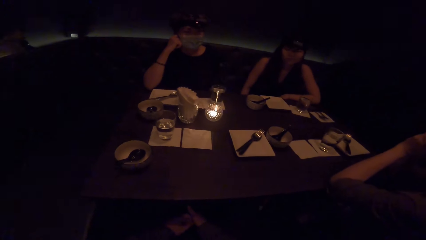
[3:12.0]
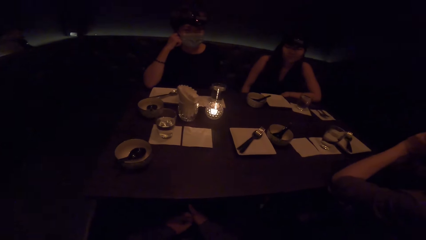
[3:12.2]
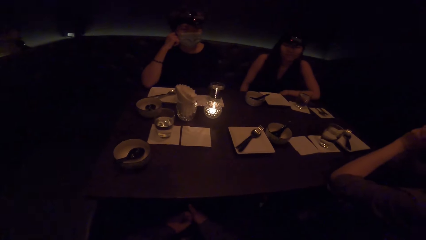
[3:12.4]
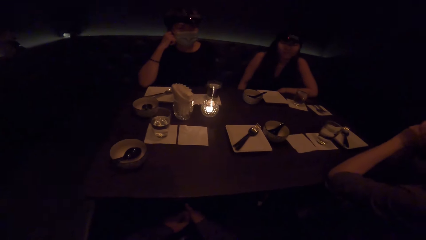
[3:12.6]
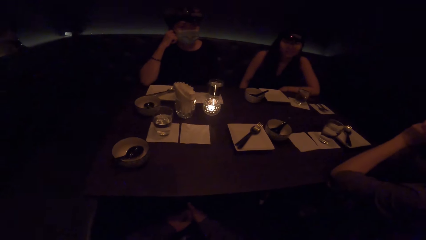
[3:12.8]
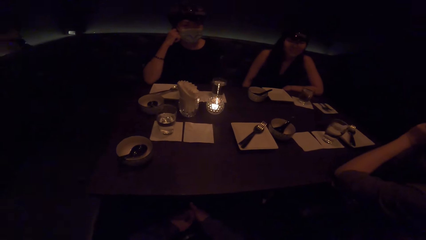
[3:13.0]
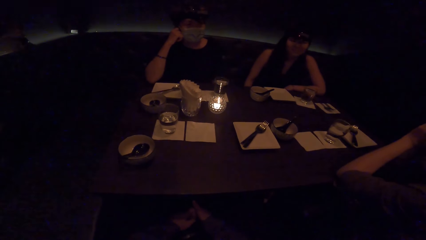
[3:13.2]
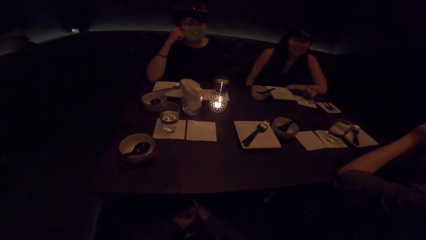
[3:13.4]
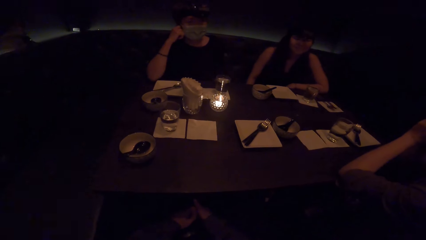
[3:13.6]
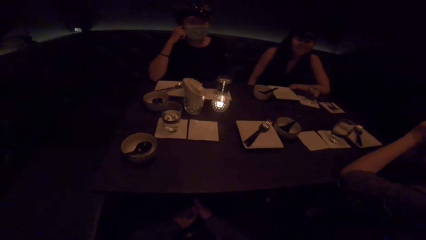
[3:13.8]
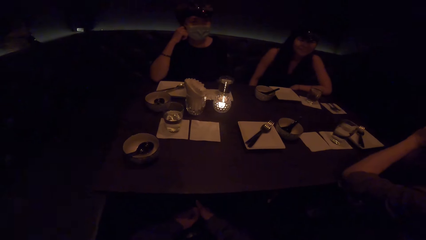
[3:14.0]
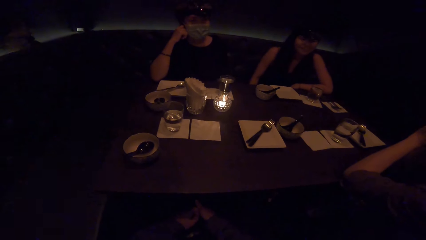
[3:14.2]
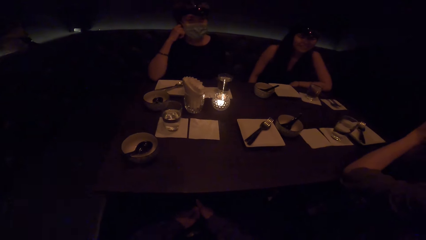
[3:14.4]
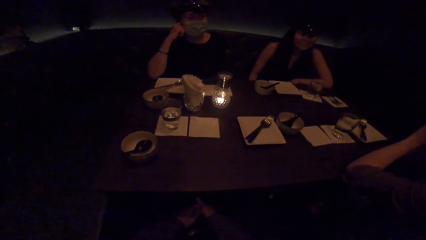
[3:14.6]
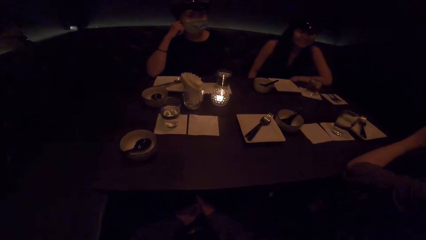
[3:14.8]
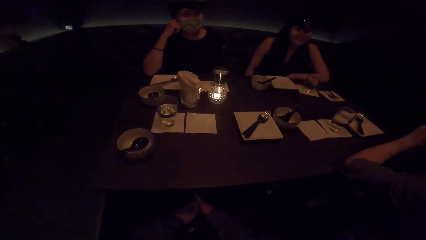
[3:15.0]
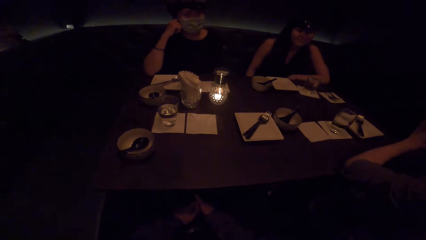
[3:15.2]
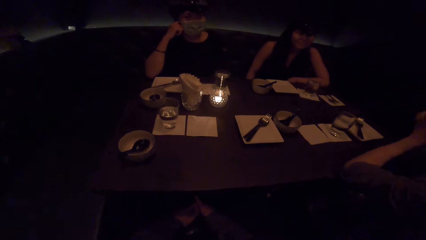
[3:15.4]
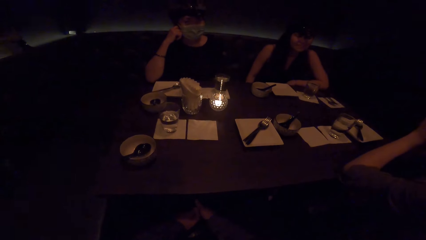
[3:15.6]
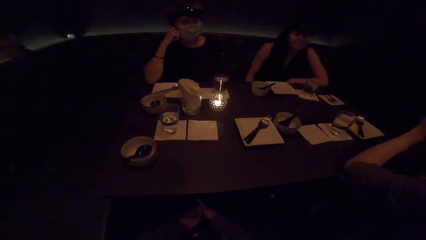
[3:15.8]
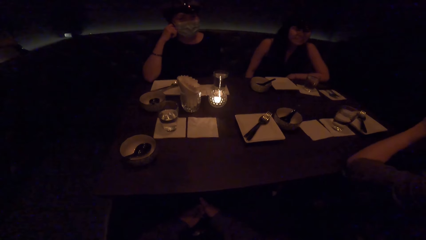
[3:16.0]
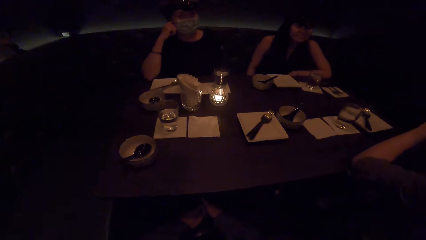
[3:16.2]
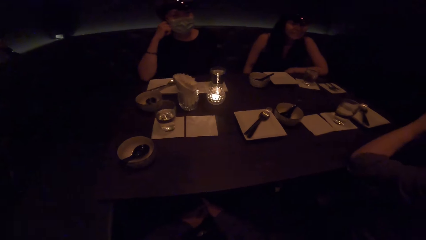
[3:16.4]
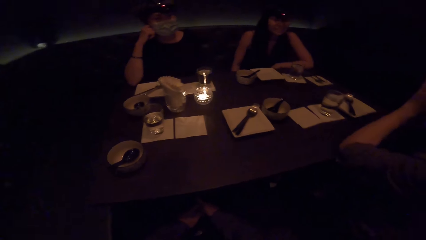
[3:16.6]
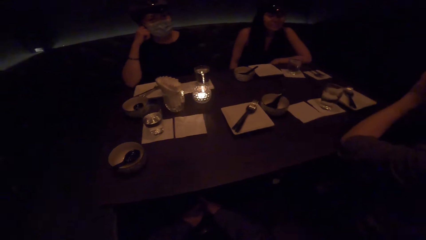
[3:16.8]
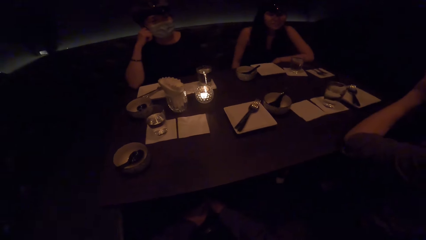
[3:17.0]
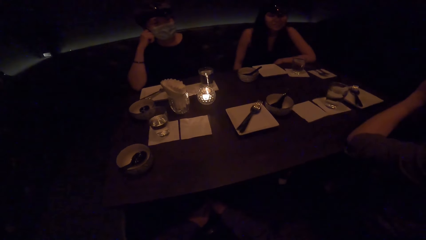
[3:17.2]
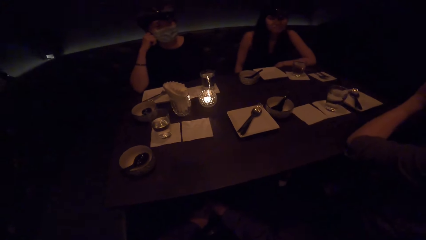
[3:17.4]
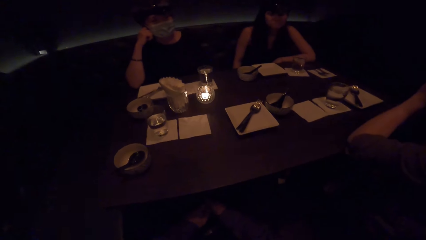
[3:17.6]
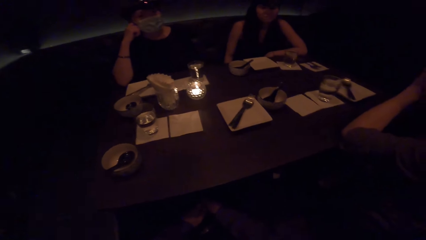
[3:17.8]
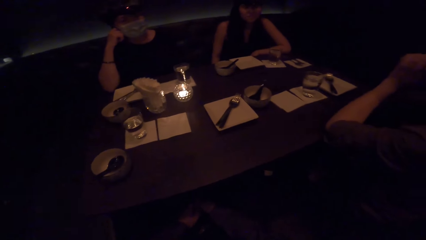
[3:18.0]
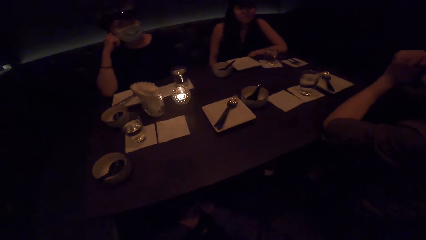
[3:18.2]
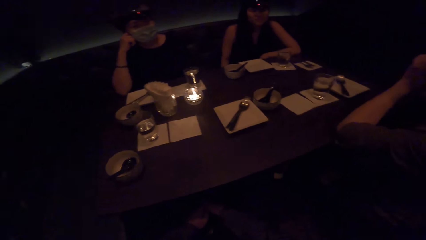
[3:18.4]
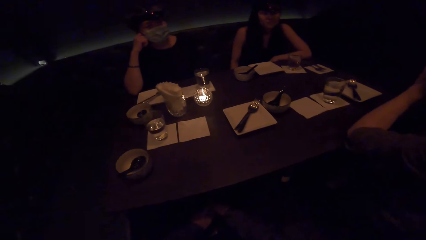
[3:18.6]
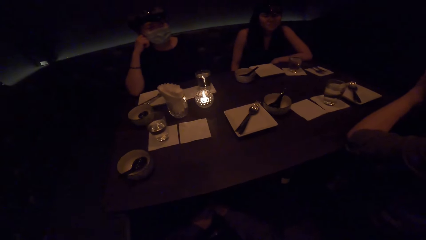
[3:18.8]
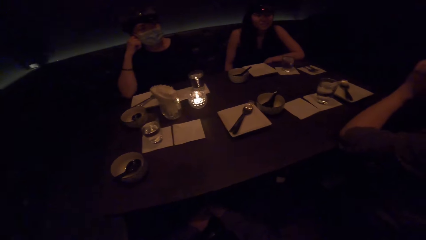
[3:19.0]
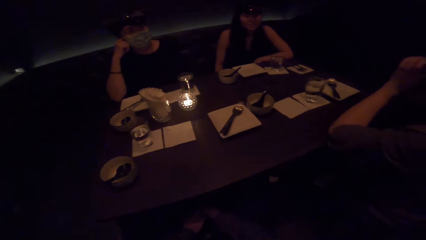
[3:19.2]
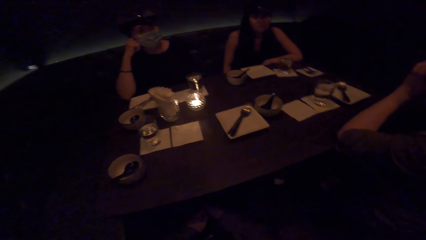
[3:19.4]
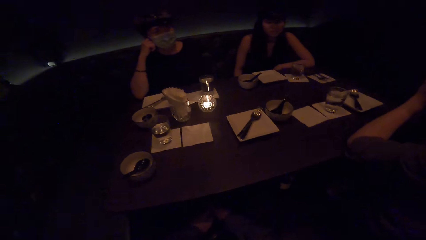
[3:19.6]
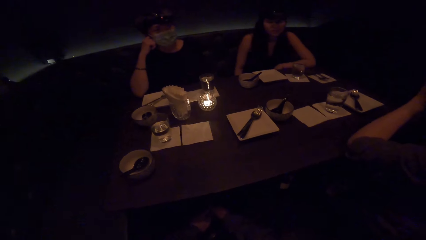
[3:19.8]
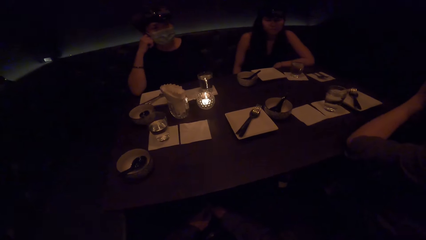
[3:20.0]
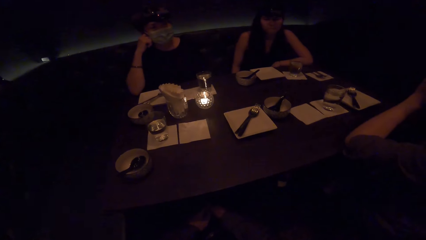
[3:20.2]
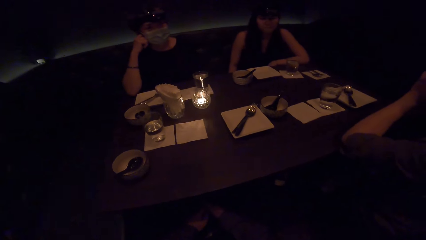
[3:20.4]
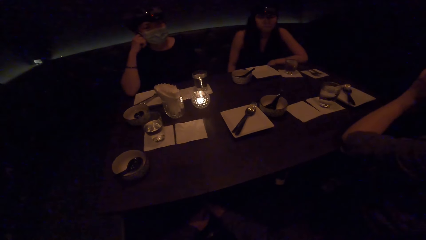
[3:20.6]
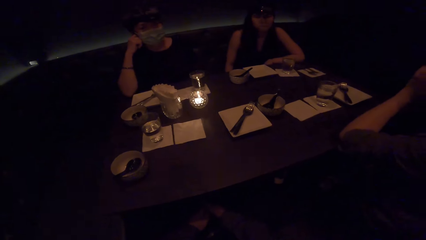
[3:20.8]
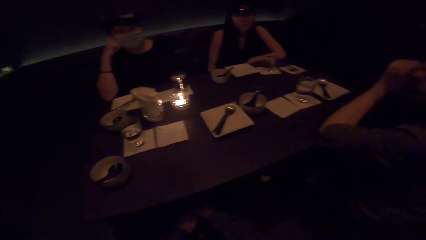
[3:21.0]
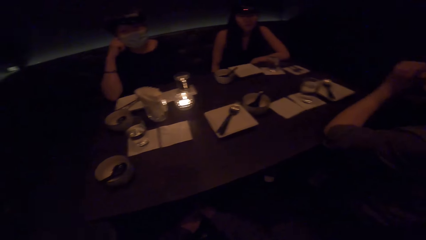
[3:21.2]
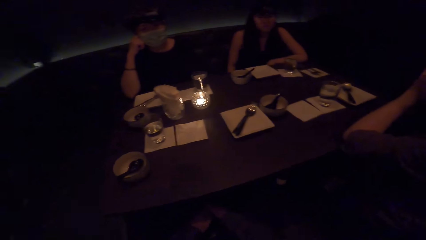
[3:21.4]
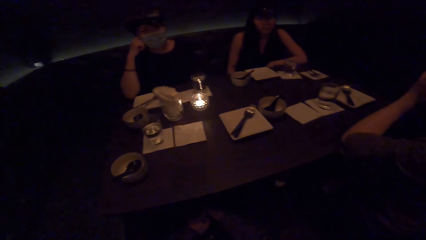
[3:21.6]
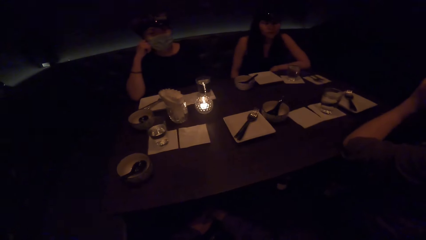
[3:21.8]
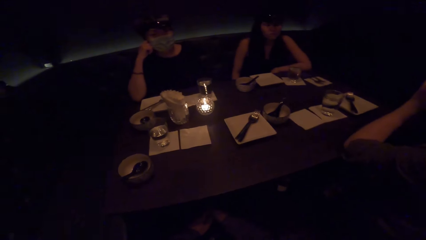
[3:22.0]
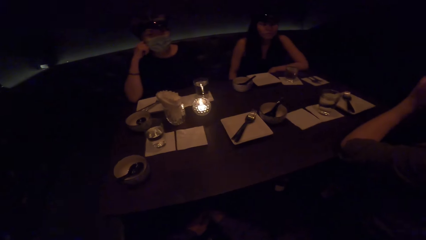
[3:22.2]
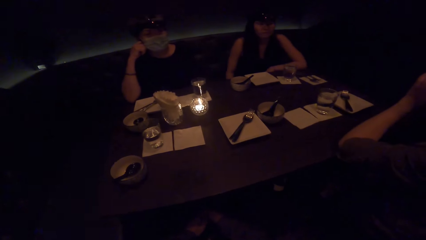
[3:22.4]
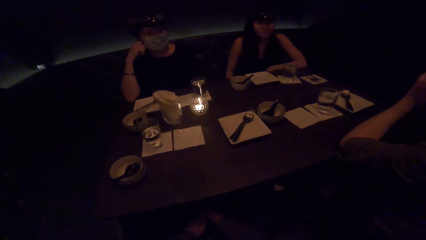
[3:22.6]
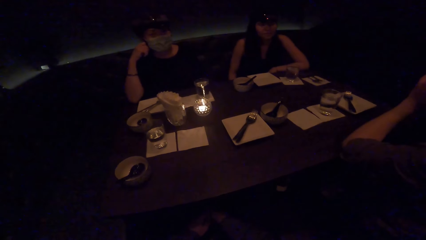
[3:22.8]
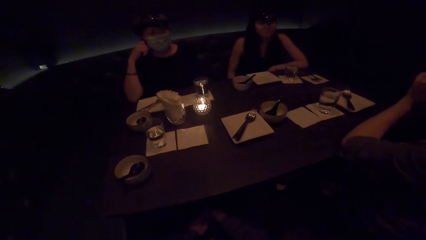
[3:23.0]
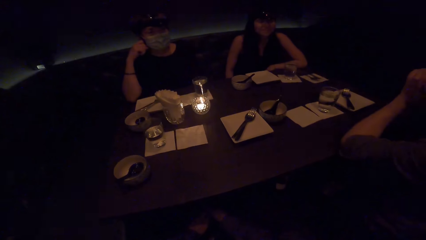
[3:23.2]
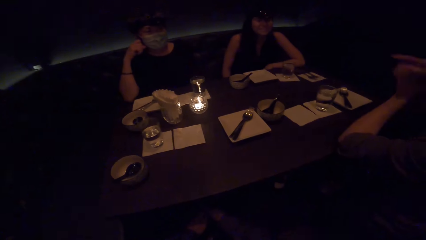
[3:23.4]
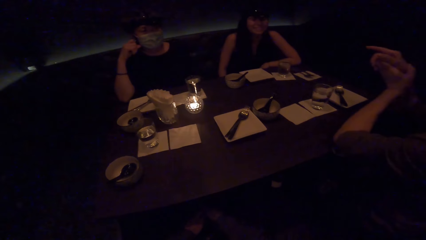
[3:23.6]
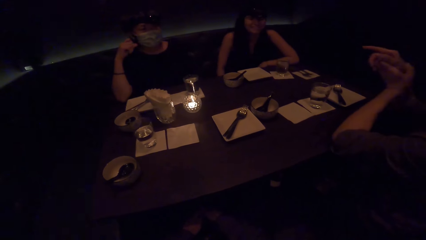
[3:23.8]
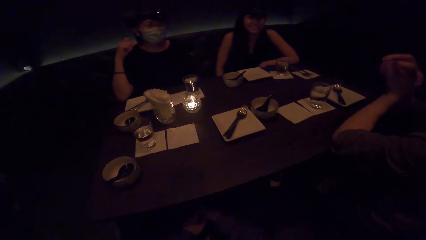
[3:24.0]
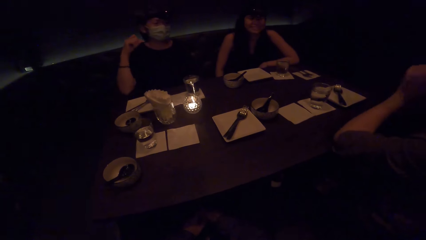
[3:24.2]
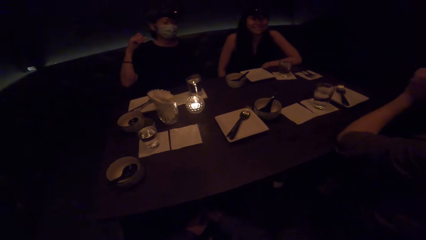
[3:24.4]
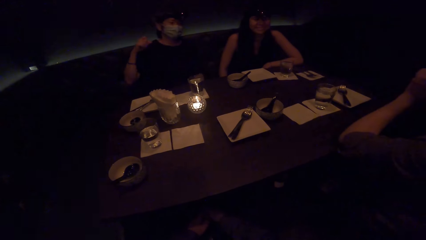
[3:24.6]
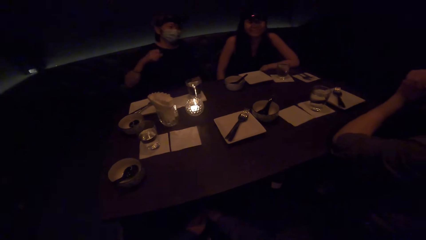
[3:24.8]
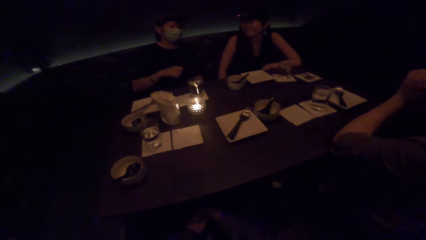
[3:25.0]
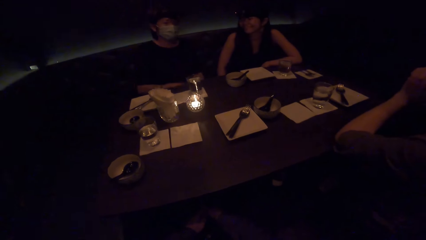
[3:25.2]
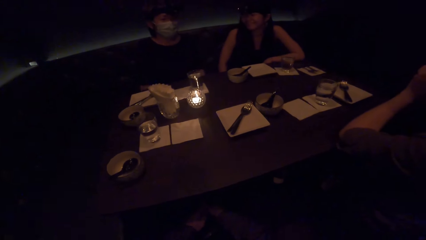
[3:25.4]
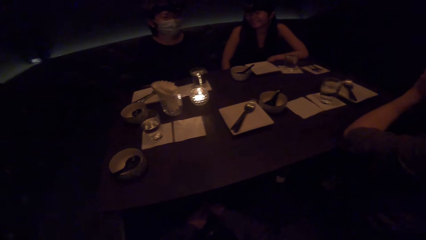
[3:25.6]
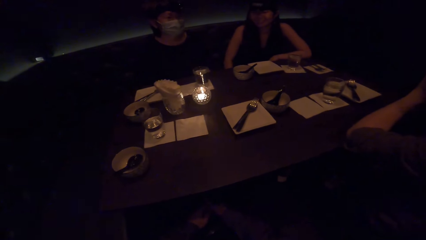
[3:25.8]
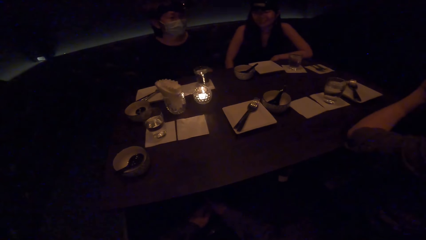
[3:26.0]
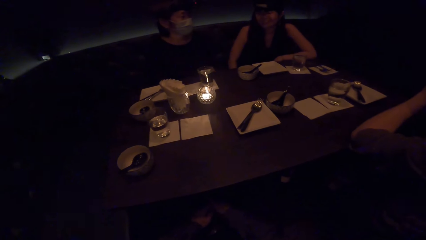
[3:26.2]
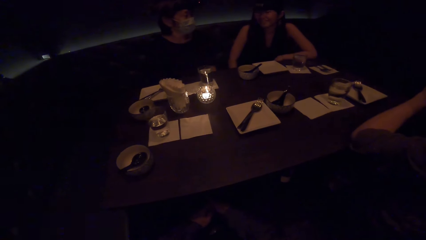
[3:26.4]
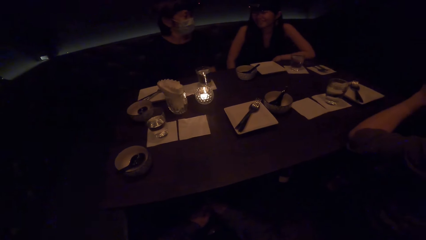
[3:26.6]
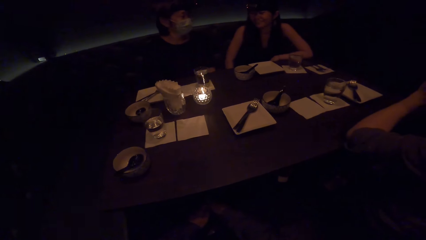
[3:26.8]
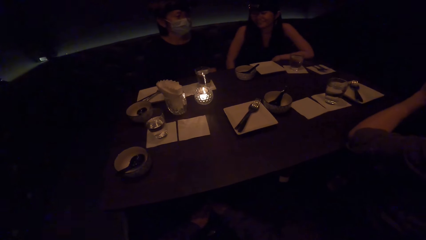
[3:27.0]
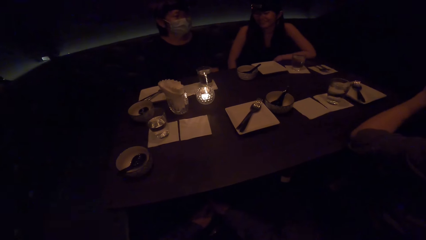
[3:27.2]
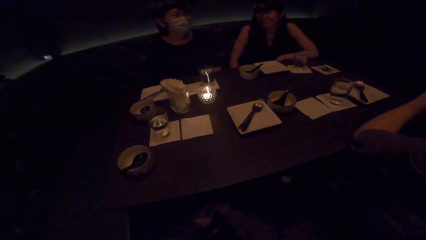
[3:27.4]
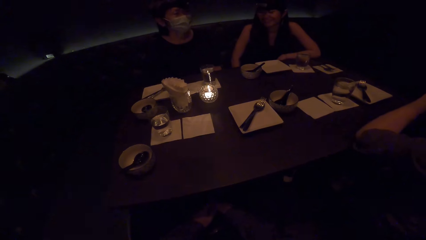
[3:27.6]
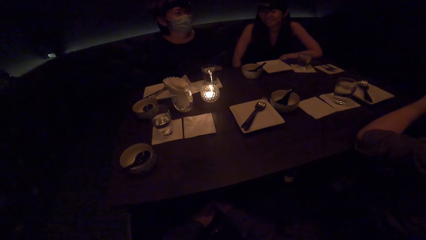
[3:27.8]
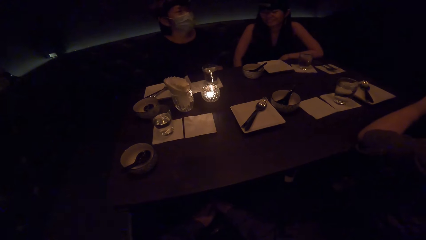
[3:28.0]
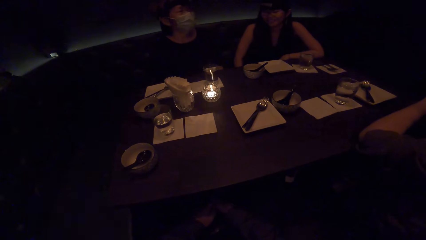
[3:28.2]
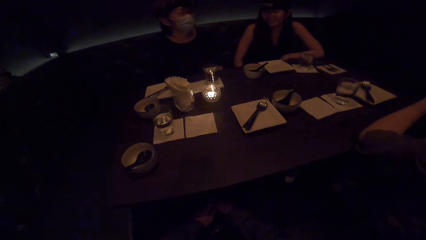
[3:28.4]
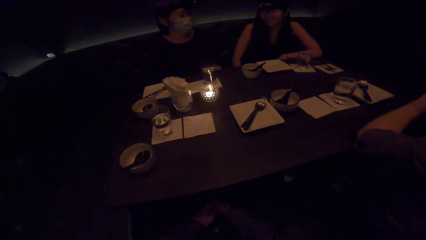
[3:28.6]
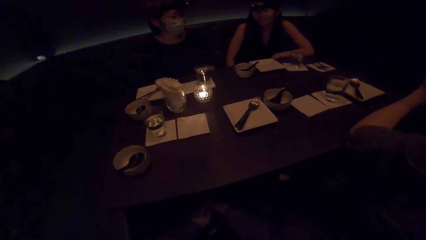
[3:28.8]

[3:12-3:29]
A person removes a hand from the cheek. A woman drops the right hand.
